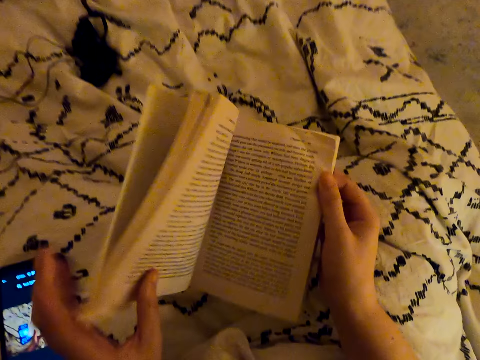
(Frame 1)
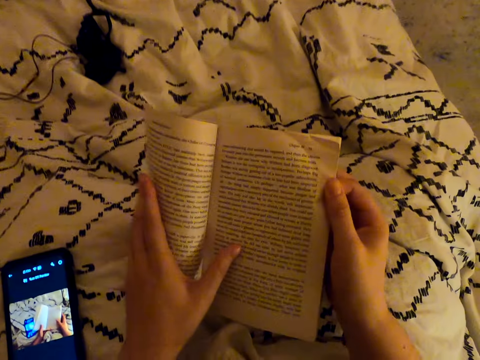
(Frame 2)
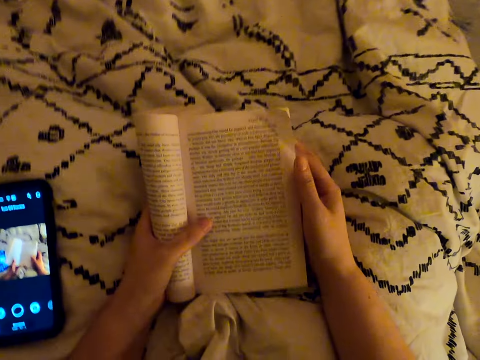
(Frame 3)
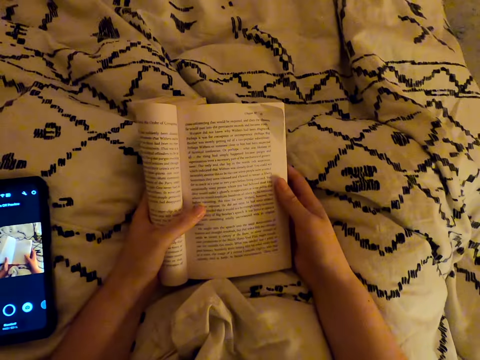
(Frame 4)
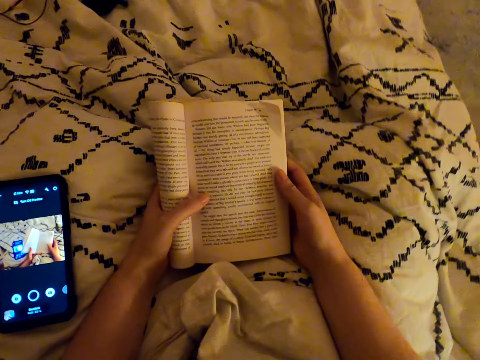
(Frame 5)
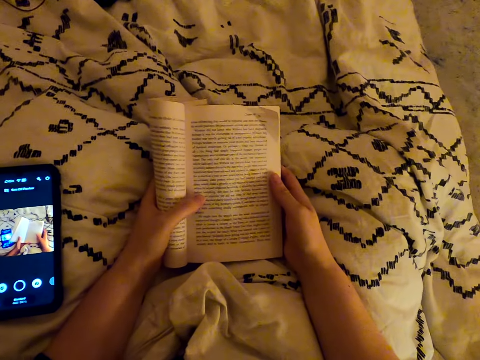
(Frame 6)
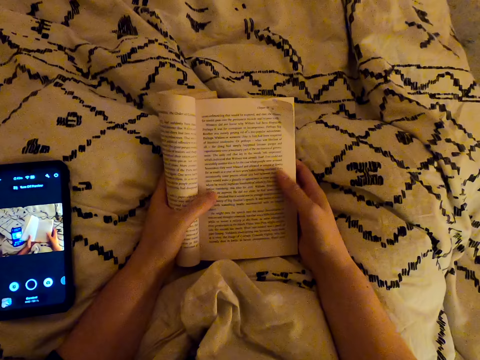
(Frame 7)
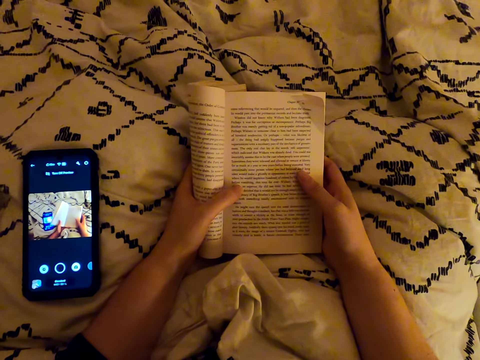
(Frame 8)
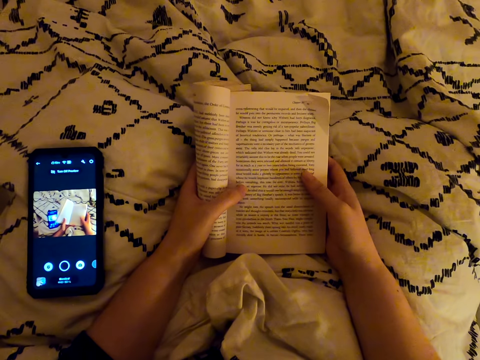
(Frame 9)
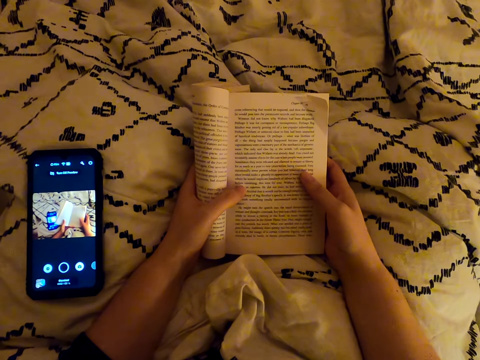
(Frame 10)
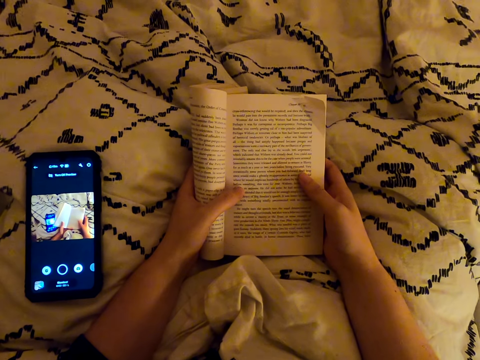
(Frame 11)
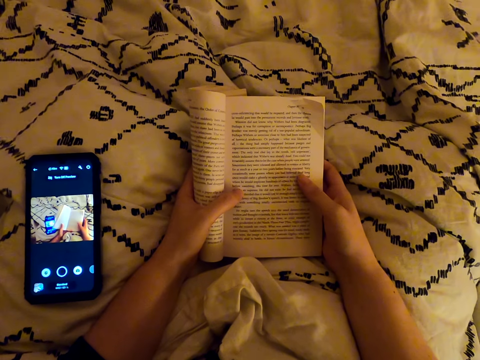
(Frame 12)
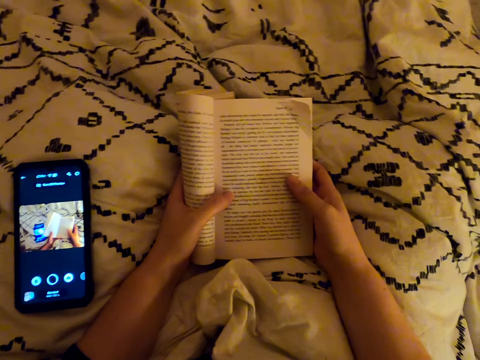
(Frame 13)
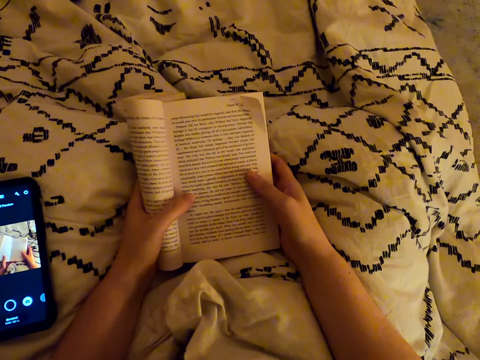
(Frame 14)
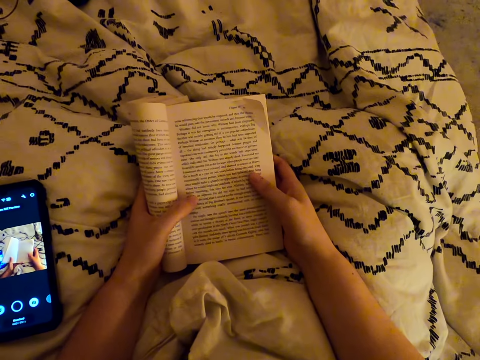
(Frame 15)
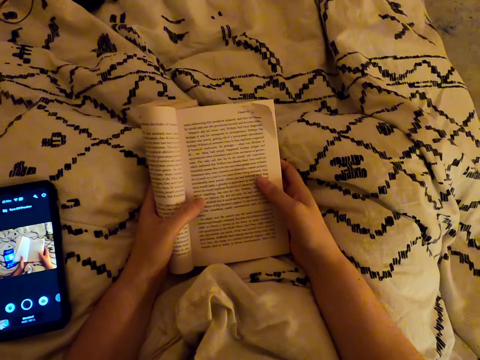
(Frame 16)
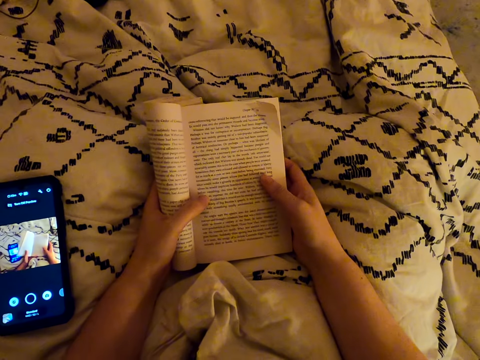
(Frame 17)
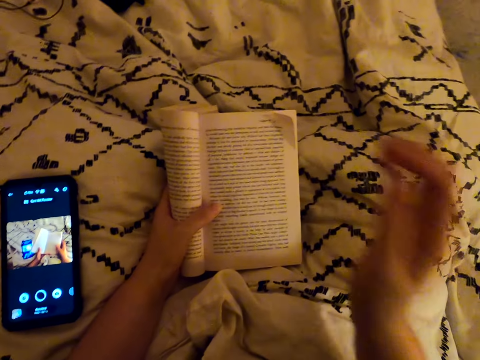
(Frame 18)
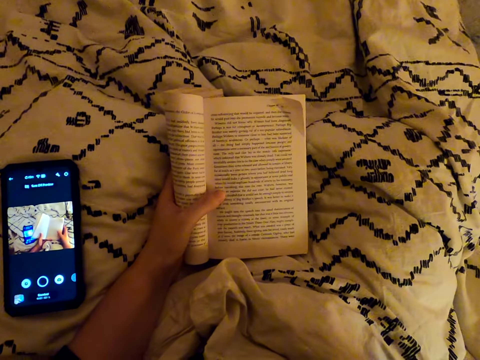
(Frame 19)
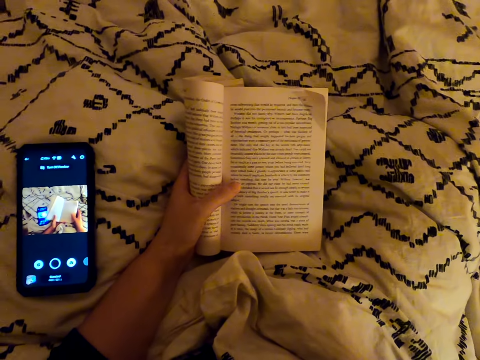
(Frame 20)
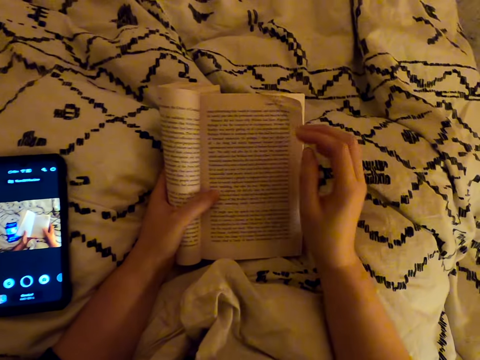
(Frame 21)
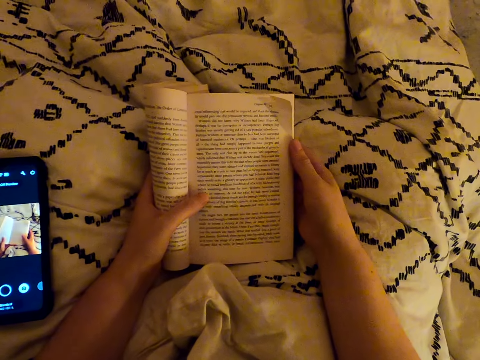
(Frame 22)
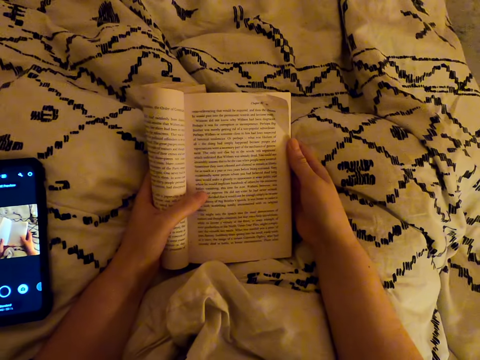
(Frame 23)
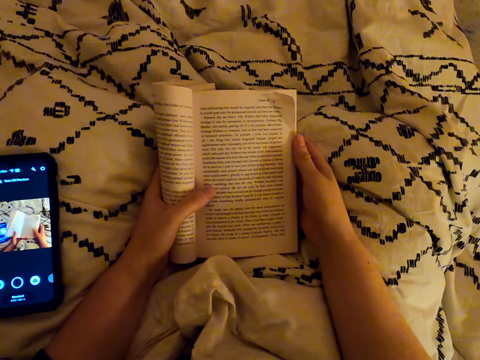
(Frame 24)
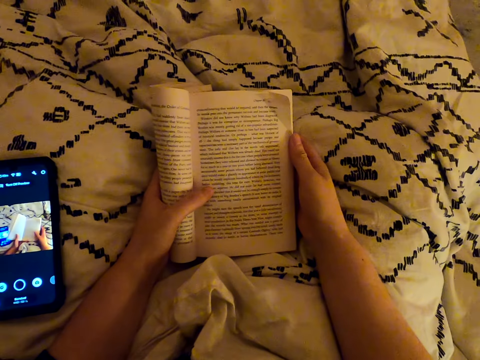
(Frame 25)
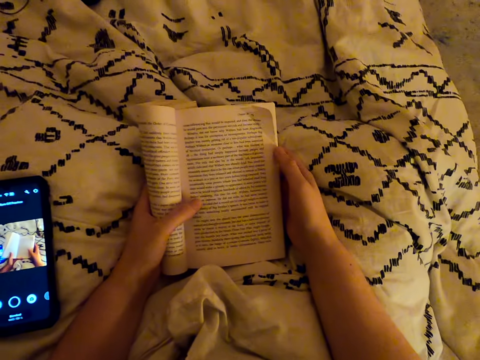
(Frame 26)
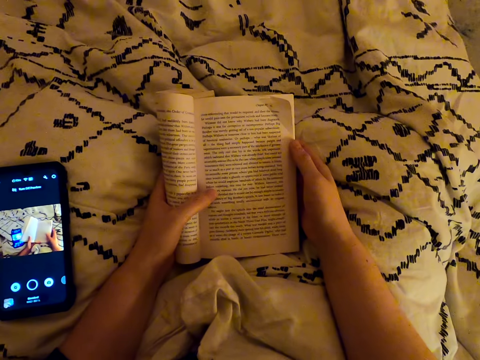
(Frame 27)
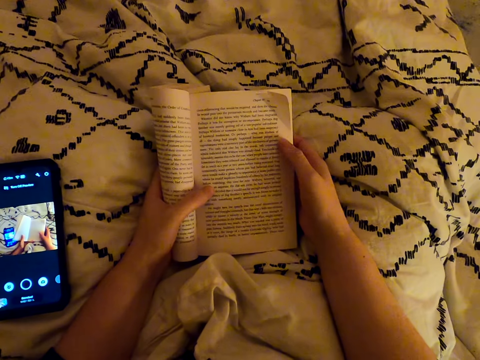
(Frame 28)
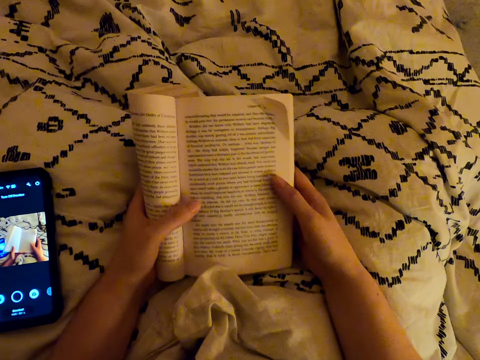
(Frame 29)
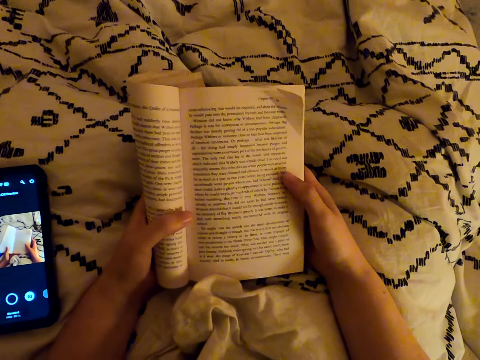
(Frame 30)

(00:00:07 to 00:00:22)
The camera wearer folds the book. They read the book. They withdraw one hand from the book. They fix the camera. They hold the book with both hands and read the book.

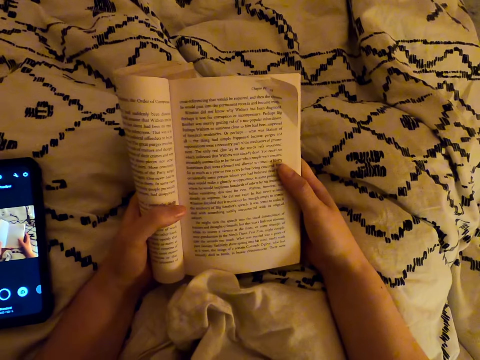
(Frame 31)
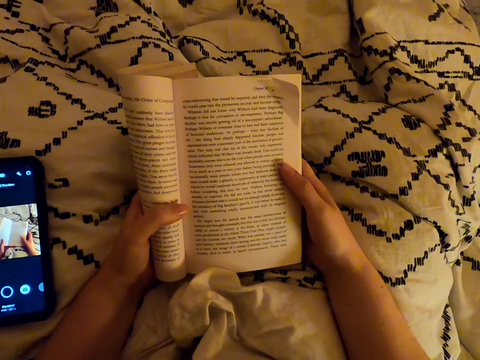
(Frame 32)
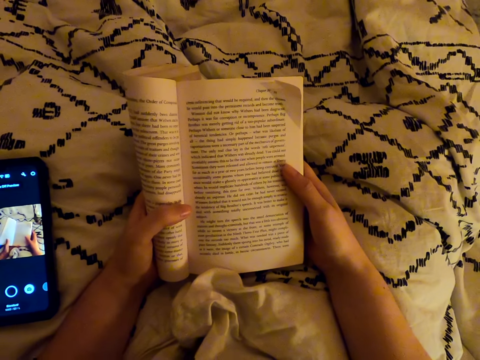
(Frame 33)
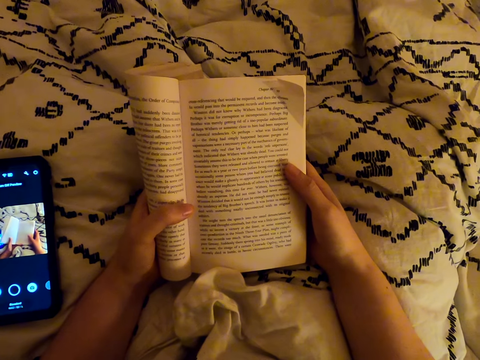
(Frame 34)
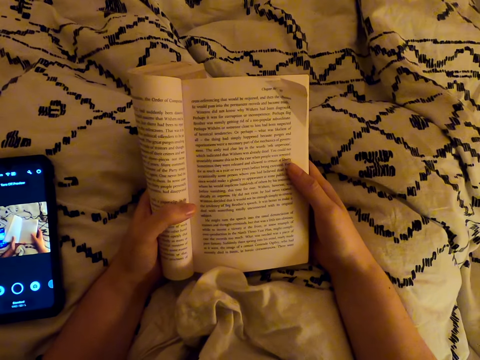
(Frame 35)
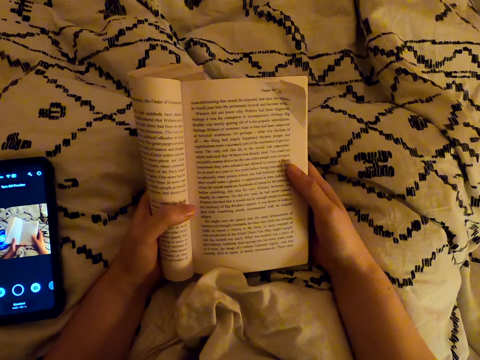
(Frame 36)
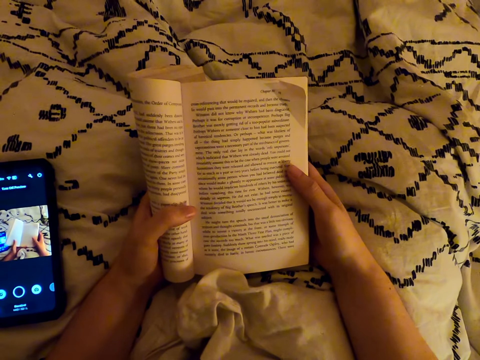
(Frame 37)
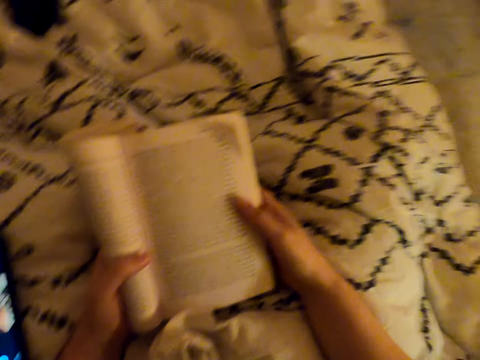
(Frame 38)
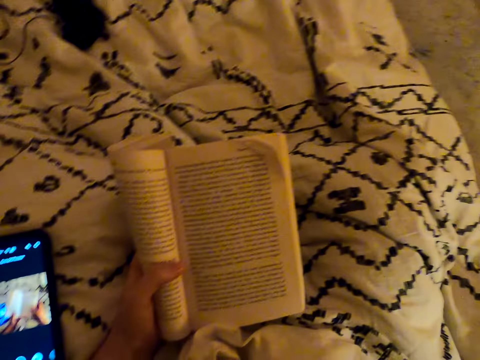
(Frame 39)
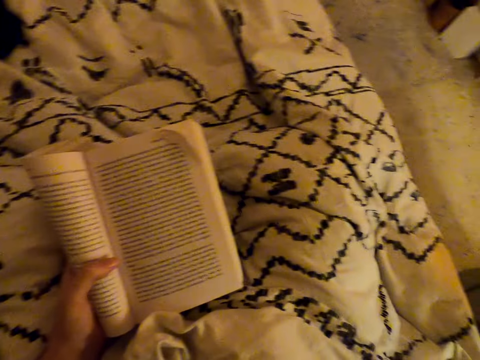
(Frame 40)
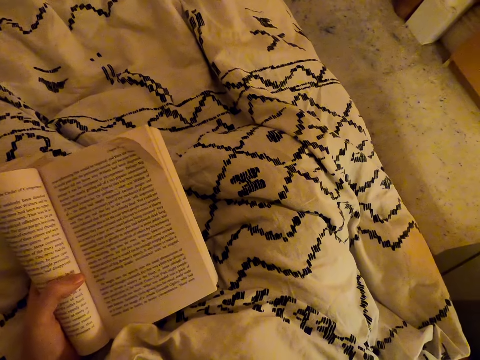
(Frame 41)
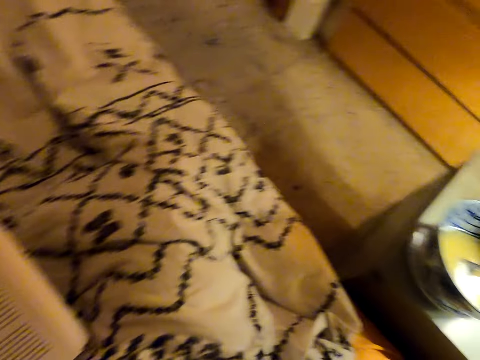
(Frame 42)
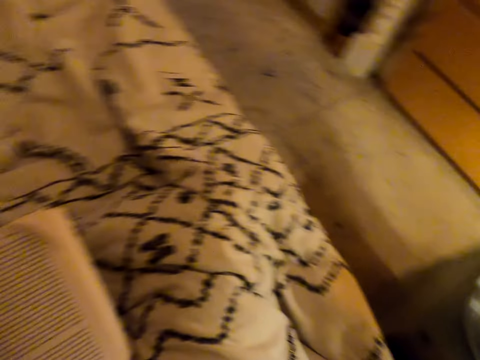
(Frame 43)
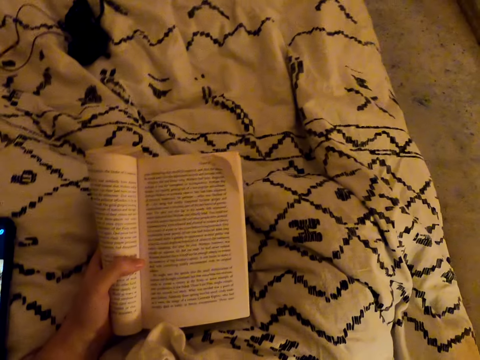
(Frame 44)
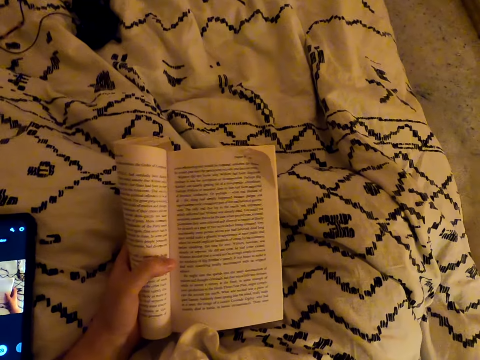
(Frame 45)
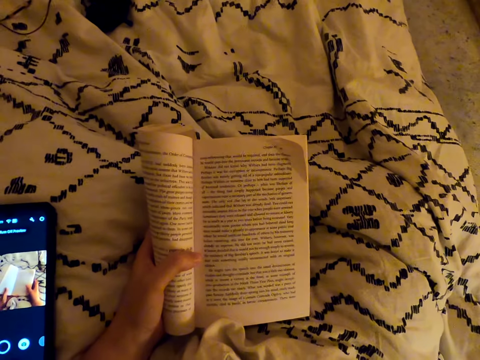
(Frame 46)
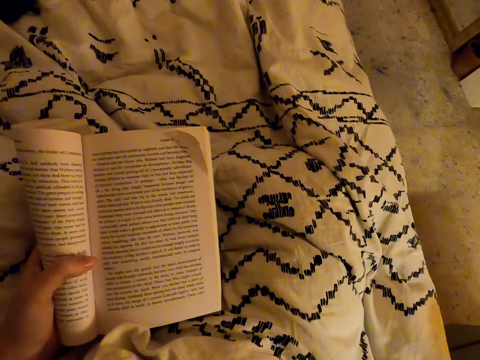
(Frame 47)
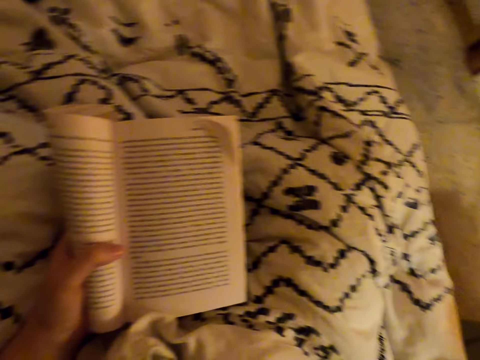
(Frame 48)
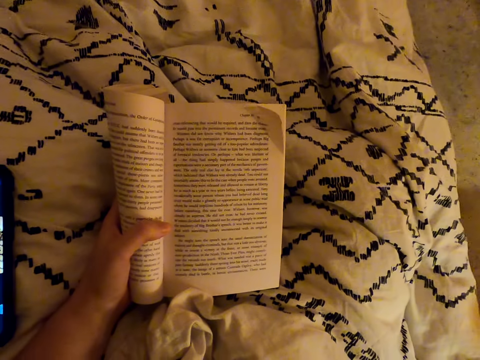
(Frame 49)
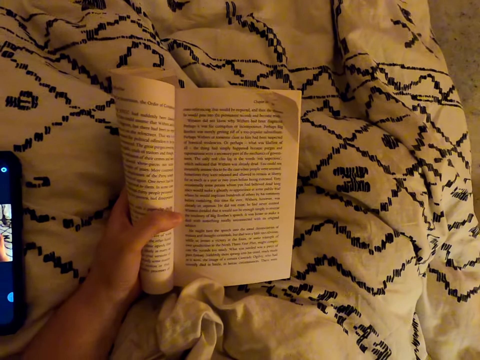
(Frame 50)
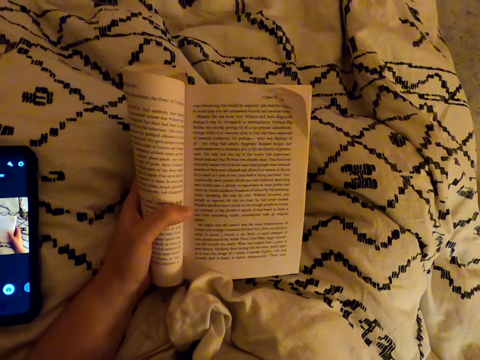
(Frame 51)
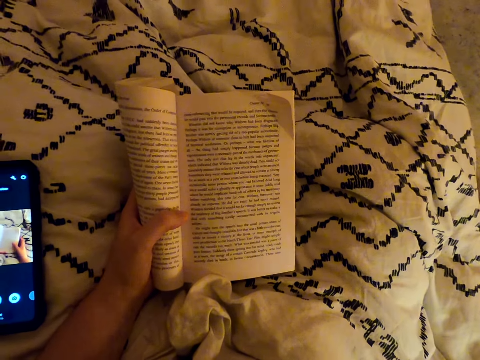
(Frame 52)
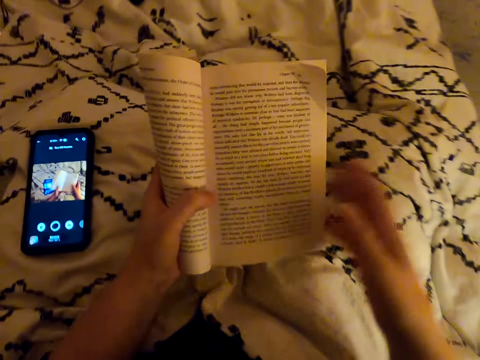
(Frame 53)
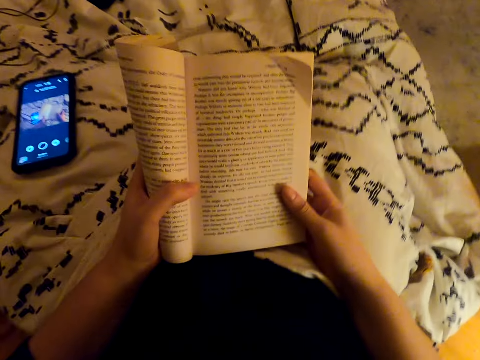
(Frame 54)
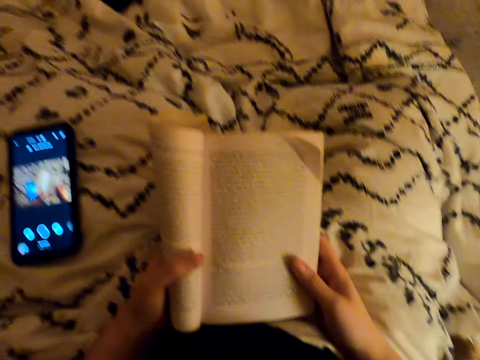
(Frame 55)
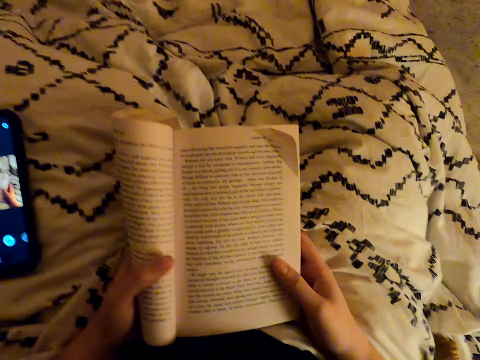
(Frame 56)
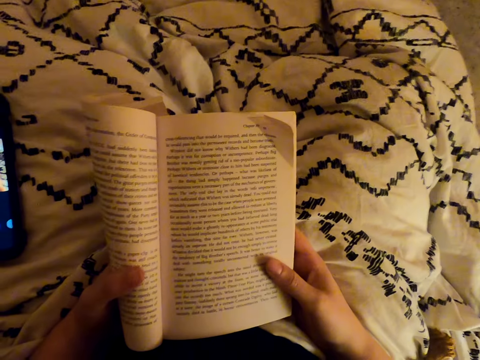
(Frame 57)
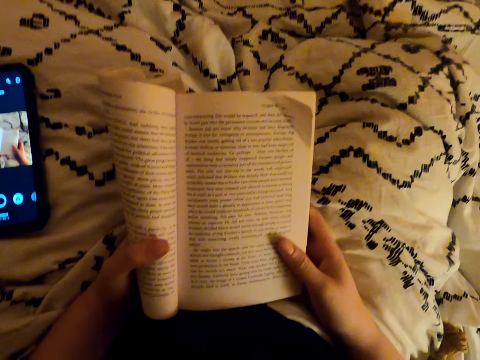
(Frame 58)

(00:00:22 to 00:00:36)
The camera wearer withdraws one hand from the book. They look around. They fix the camera. They hold the book with both hands and read the book.
